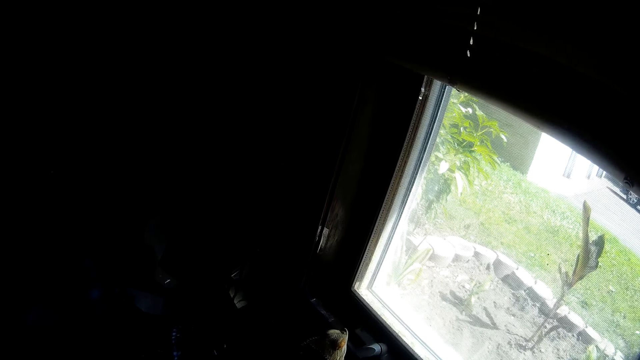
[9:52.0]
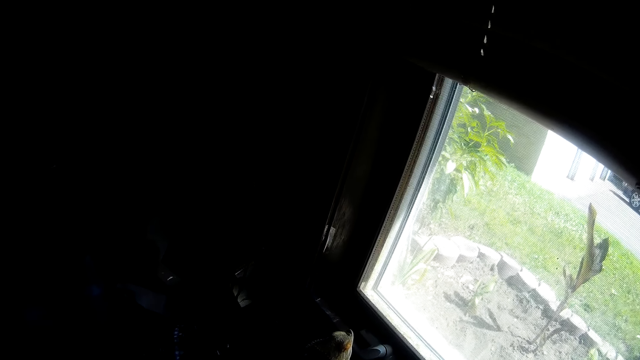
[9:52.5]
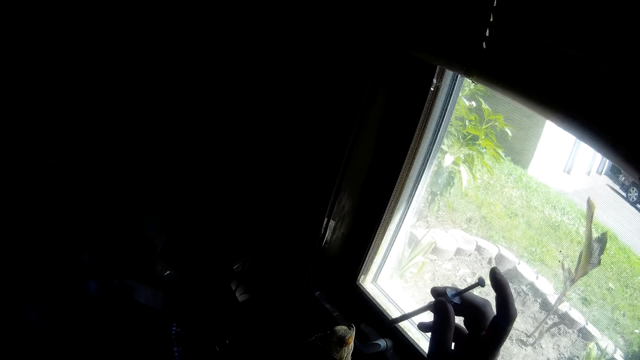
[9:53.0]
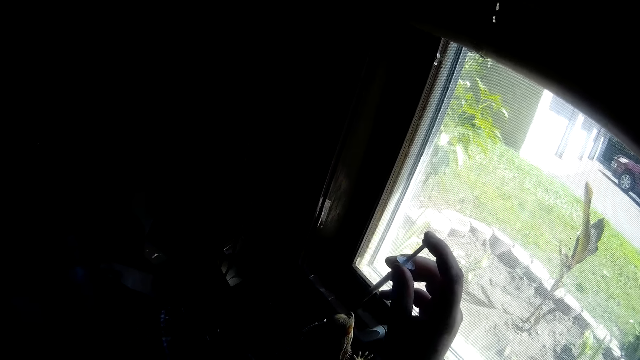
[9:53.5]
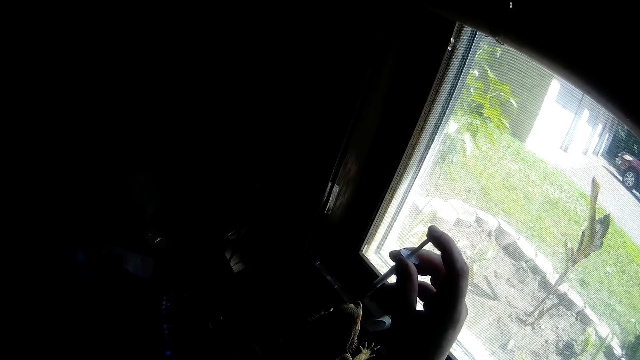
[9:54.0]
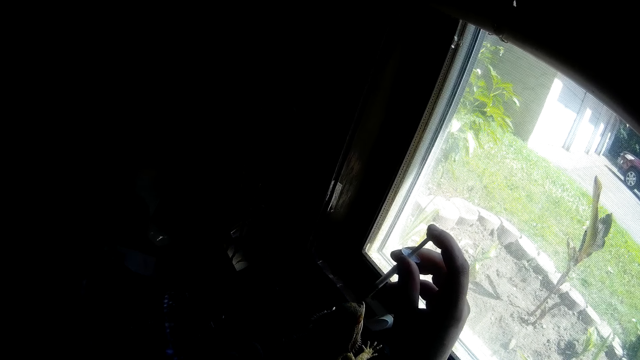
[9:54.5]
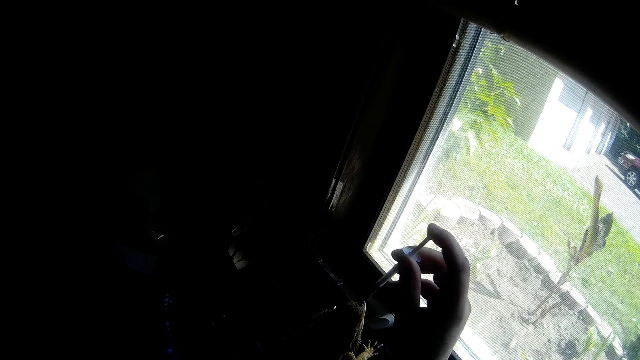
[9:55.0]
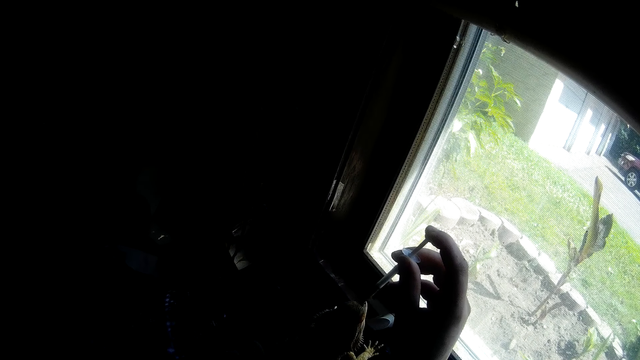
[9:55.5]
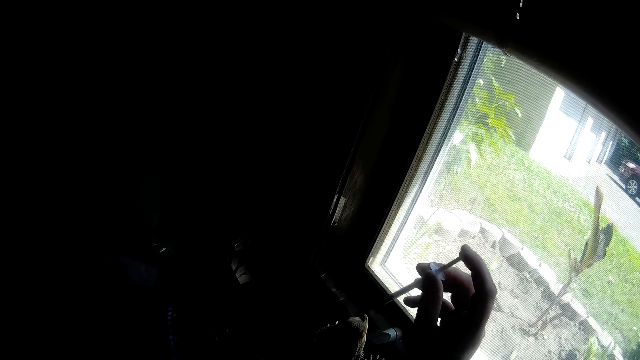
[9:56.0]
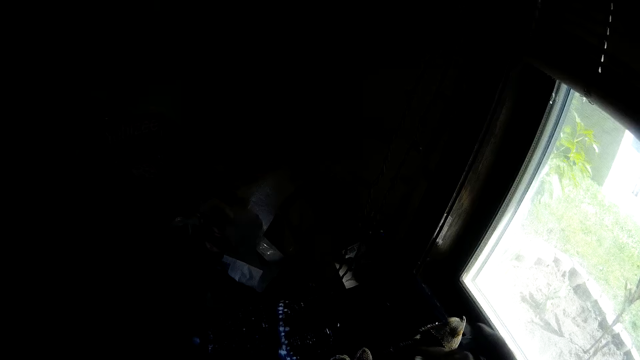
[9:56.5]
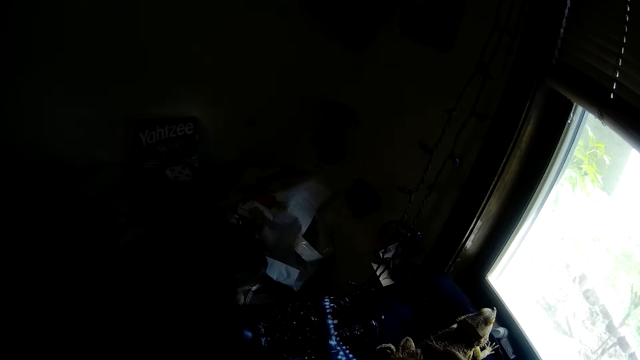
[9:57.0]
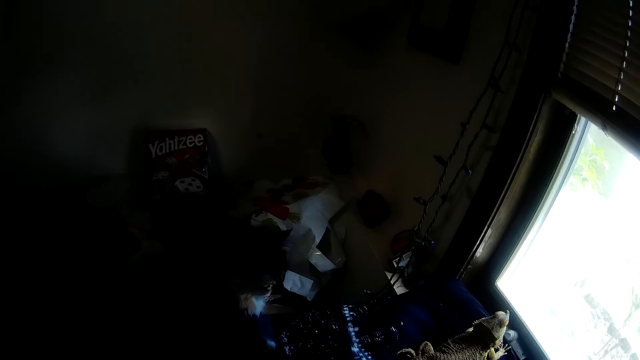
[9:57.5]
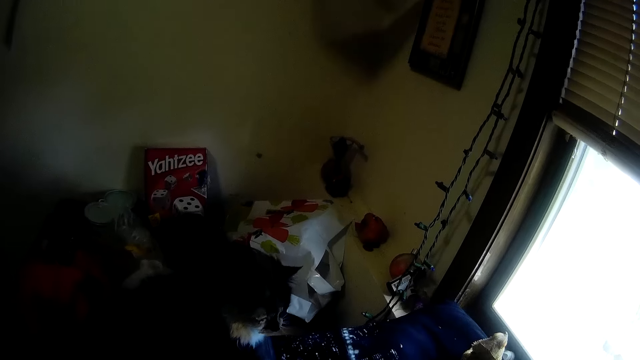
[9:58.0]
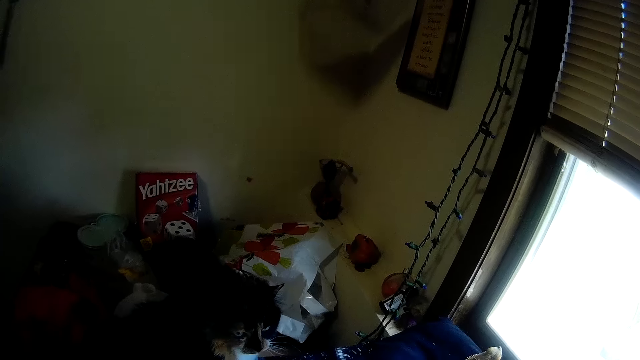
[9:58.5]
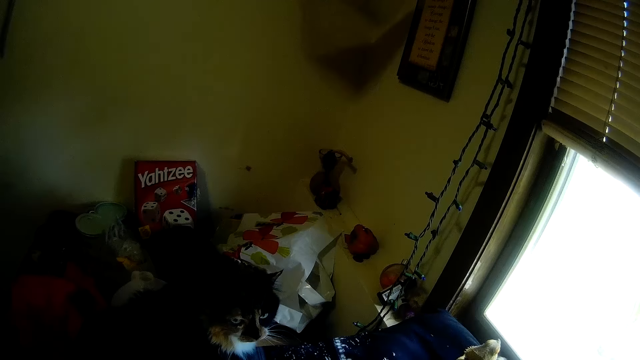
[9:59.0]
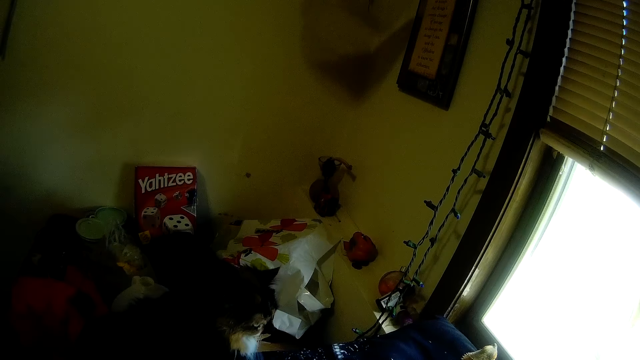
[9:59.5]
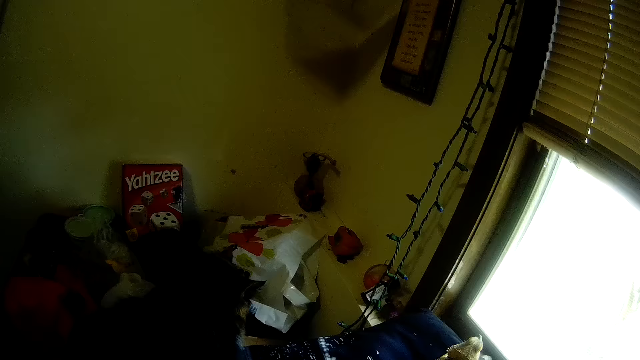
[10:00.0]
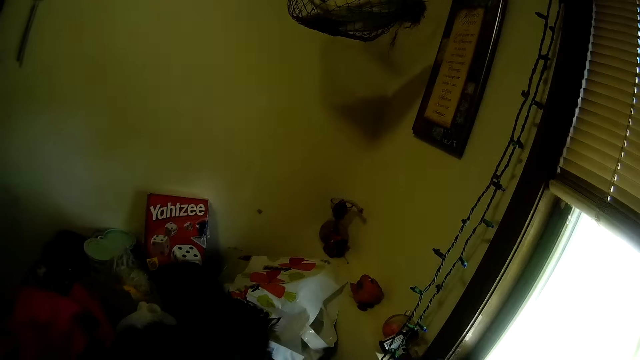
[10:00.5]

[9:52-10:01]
The camera wearer feeds the chameleon using a syringe. She positions the syringe tube in her right hand in the mouth of the chameleon. She interacts with a cat. She looks at the cat.

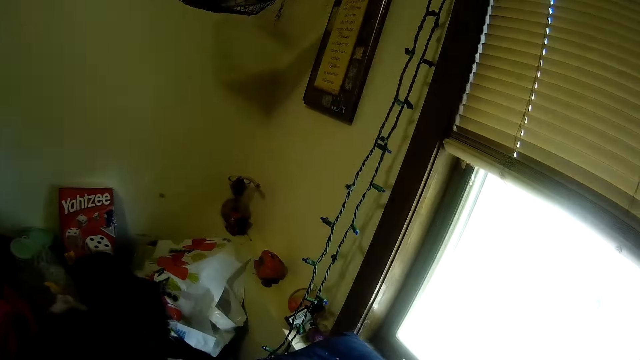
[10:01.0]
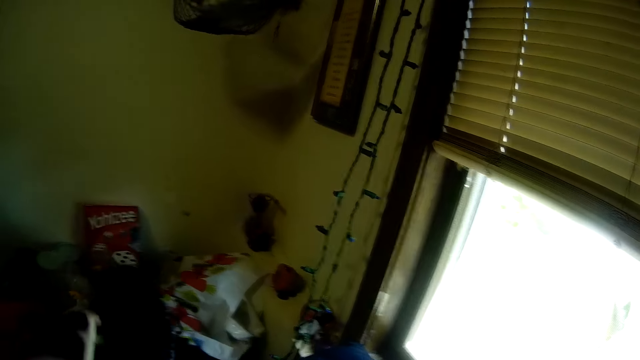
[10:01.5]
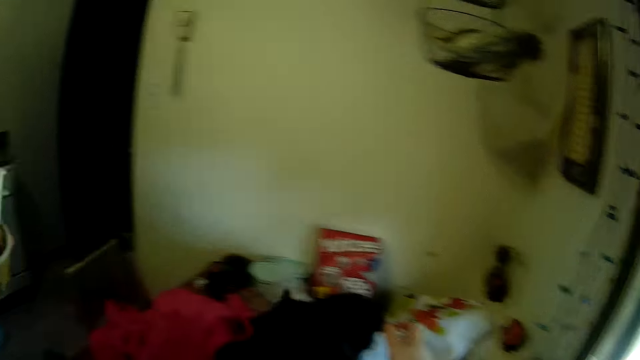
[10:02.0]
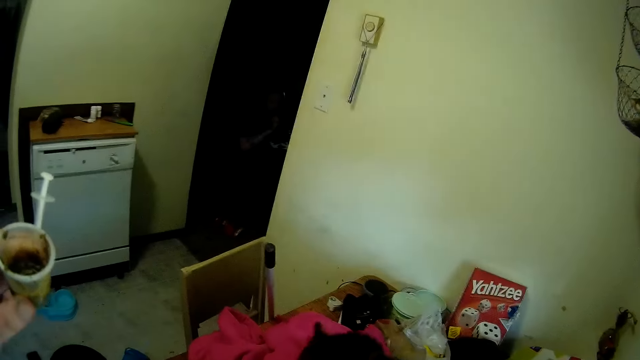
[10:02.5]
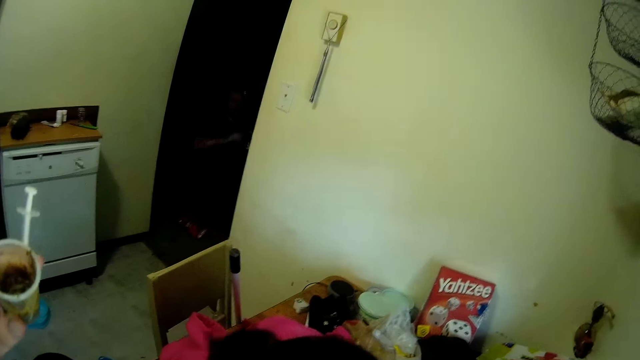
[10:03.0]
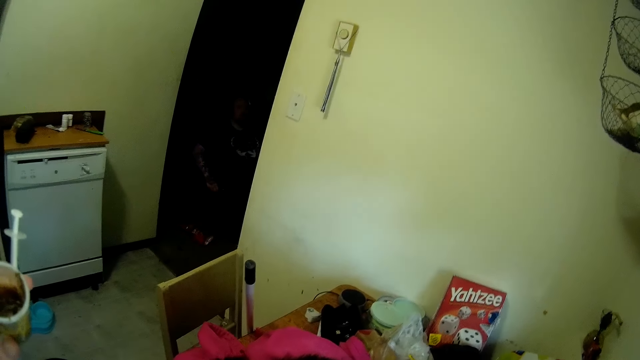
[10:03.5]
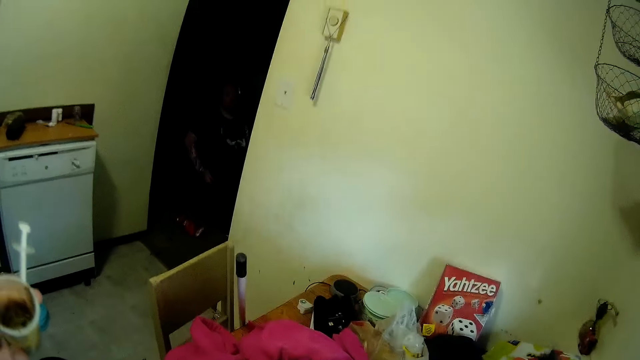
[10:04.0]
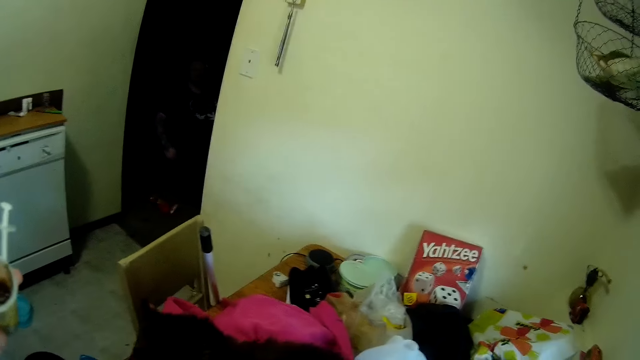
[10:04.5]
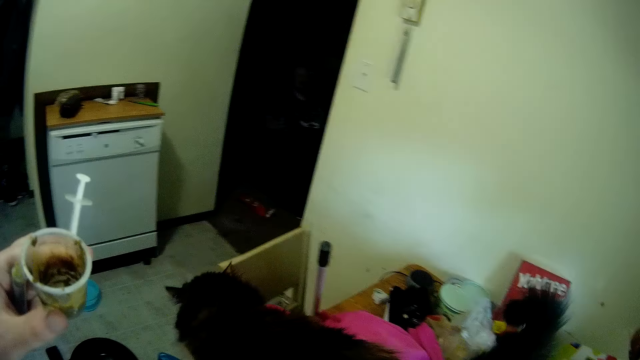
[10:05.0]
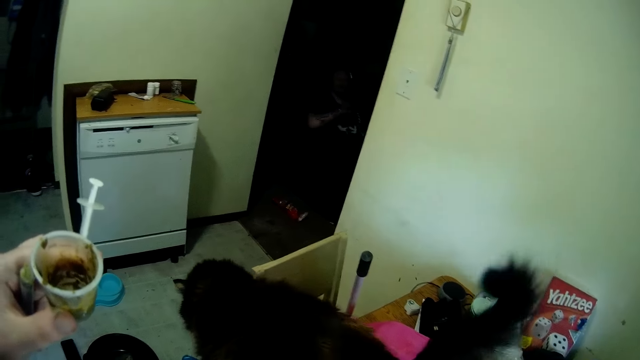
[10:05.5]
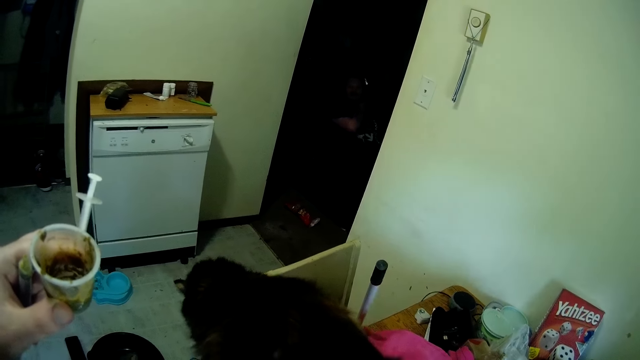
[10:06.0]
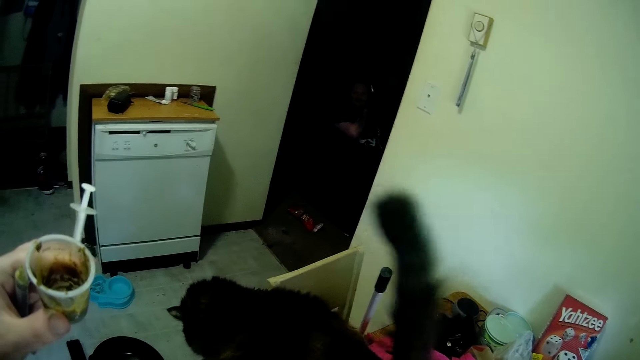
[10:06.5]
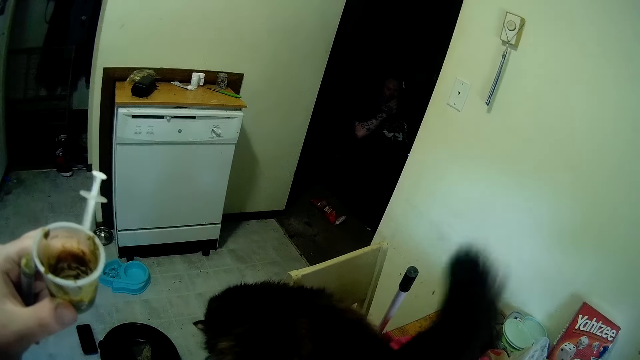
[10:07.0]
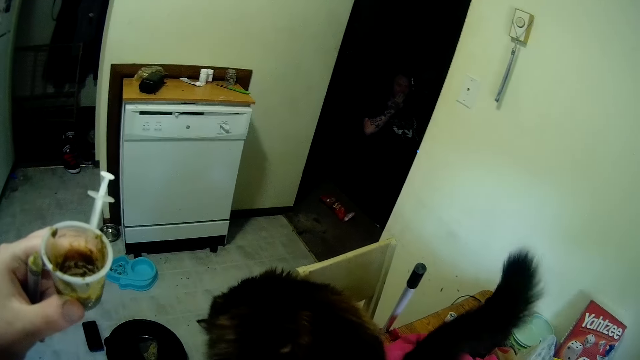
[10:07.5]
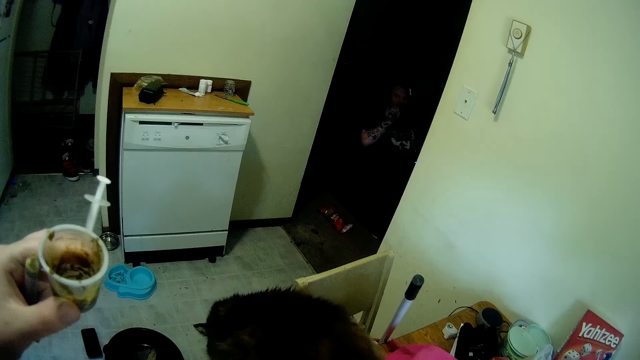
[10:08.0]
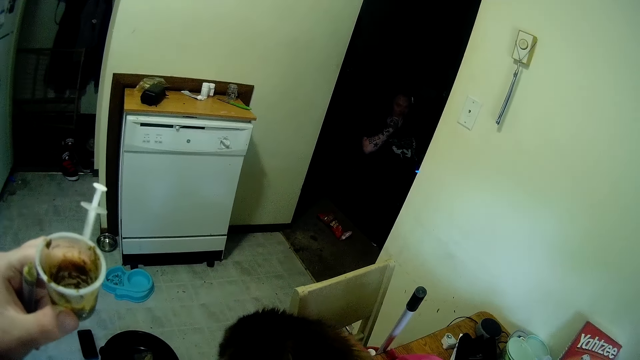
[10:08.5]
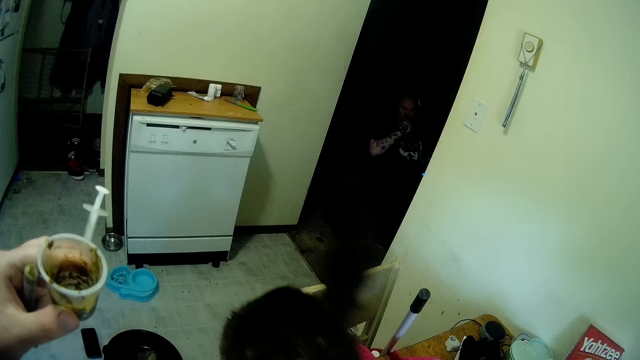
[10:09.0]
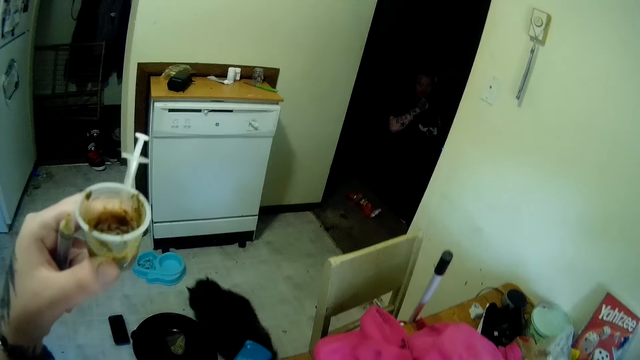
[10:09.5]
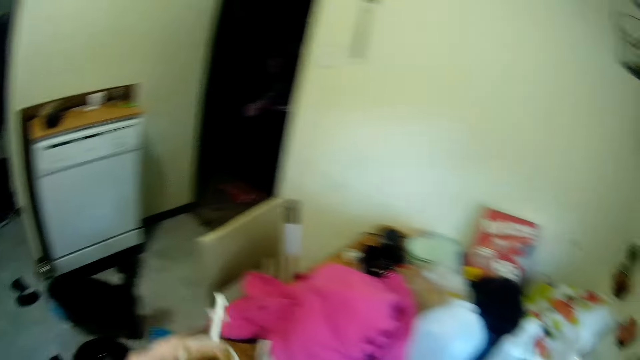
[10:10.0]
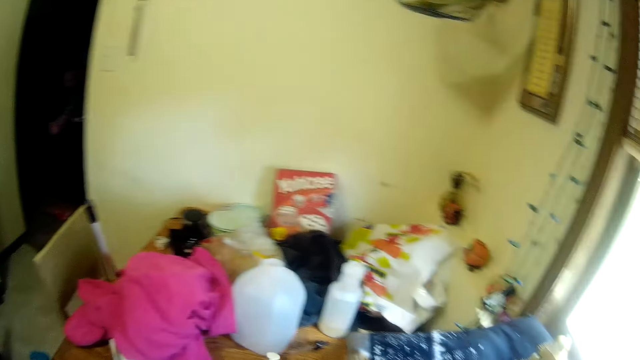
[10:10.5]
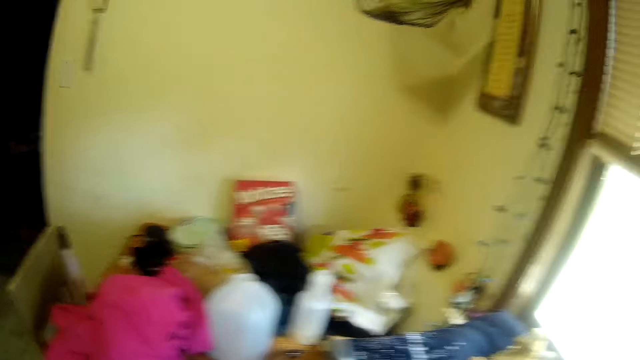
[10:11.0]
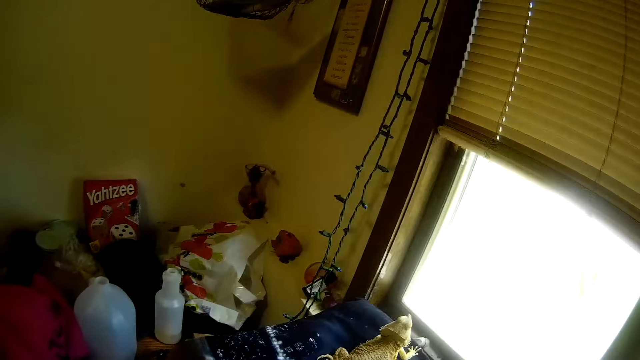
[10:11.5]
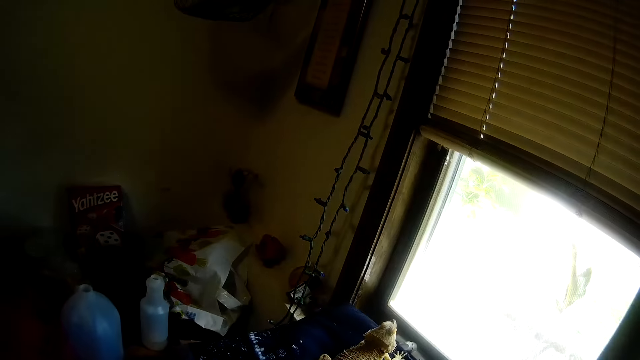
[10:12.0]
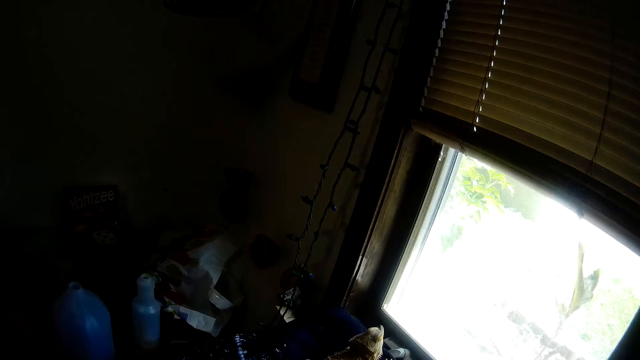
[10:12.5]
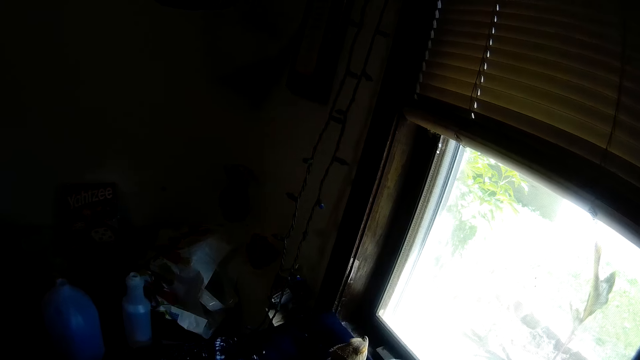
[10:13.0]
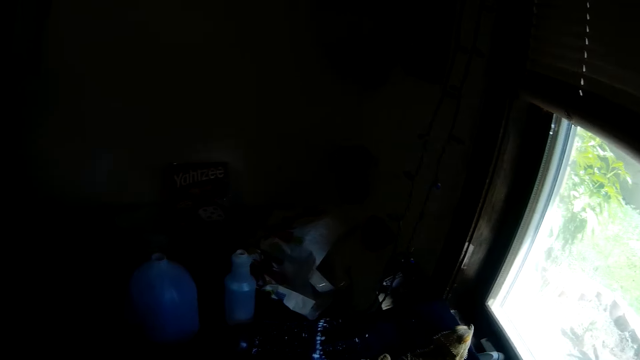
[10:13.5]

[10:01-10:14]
The camera wearer interacts with a man. She holds a cup with the syringe in her left hand. The man moves his hands. He scratches himself. He touches his face.
